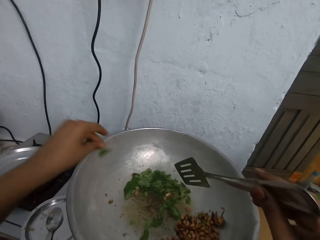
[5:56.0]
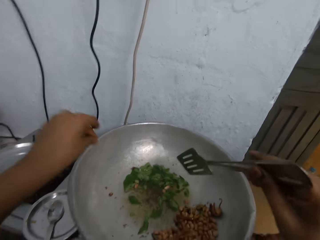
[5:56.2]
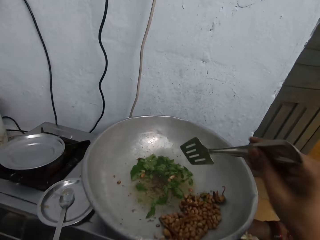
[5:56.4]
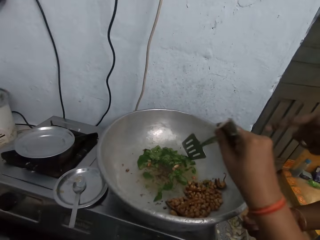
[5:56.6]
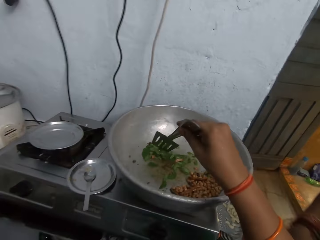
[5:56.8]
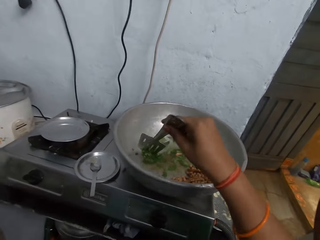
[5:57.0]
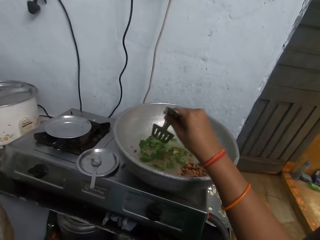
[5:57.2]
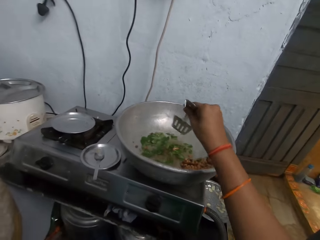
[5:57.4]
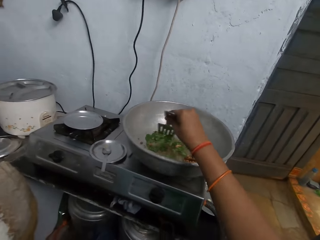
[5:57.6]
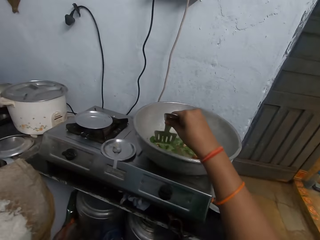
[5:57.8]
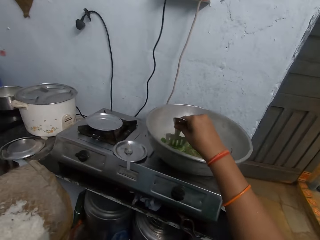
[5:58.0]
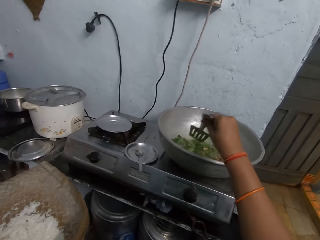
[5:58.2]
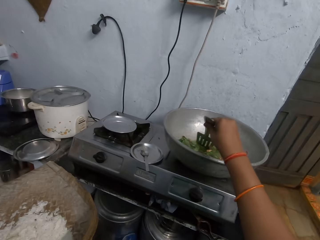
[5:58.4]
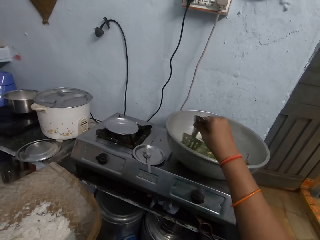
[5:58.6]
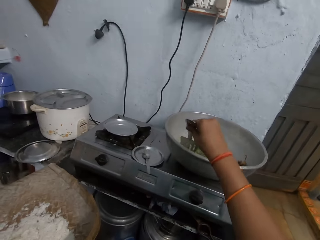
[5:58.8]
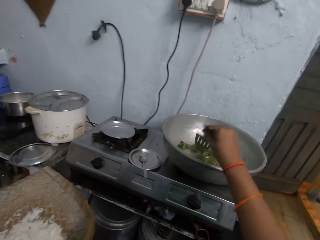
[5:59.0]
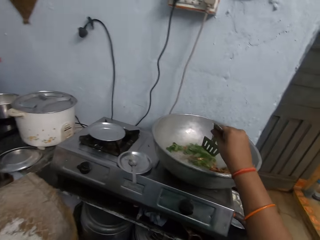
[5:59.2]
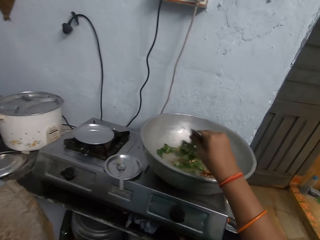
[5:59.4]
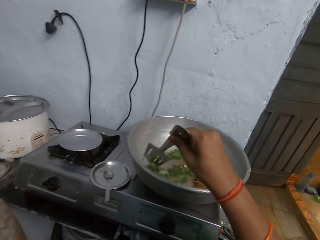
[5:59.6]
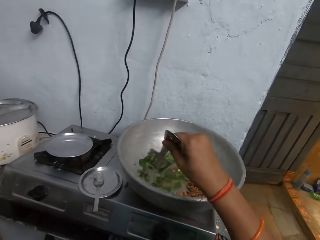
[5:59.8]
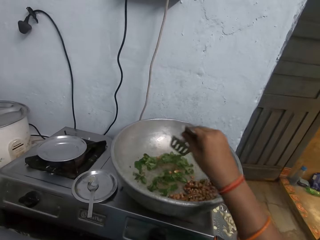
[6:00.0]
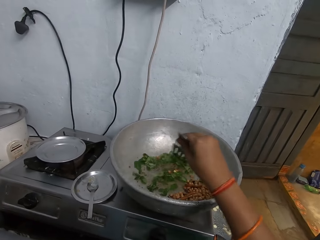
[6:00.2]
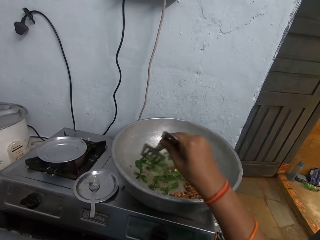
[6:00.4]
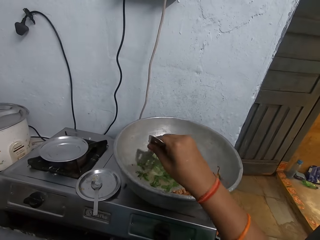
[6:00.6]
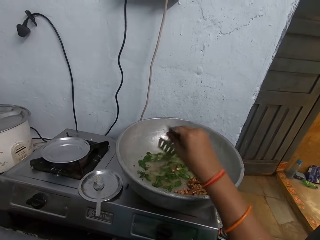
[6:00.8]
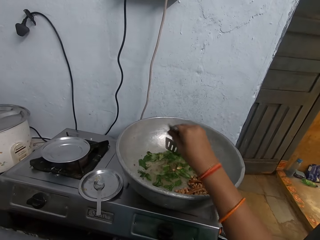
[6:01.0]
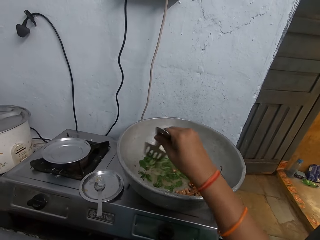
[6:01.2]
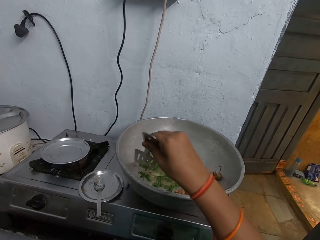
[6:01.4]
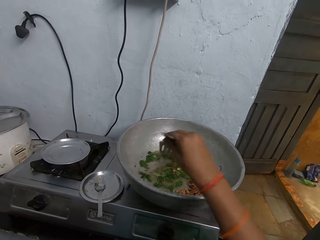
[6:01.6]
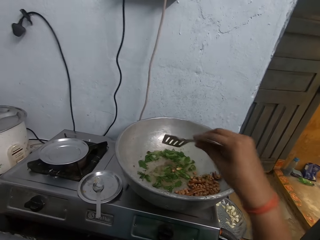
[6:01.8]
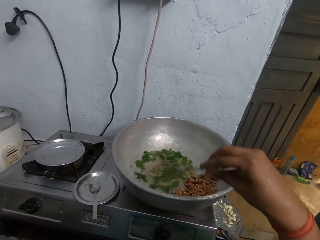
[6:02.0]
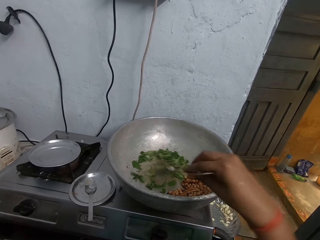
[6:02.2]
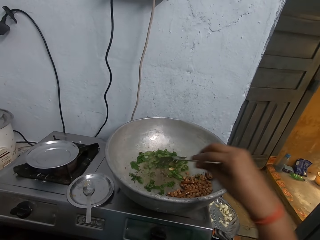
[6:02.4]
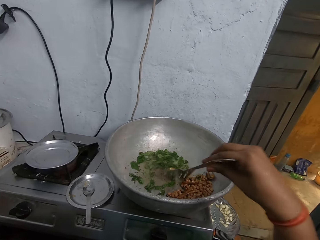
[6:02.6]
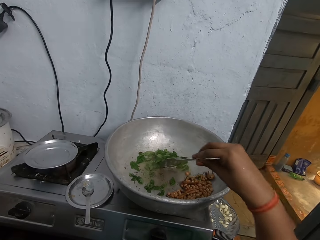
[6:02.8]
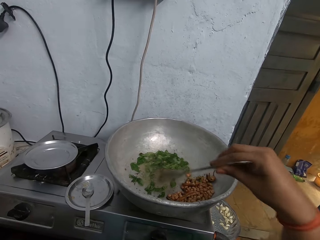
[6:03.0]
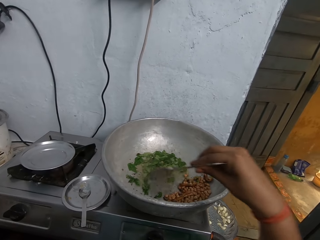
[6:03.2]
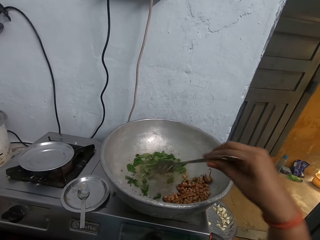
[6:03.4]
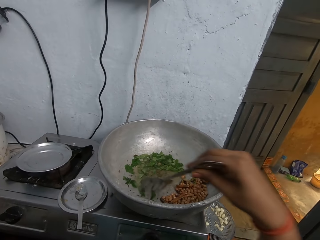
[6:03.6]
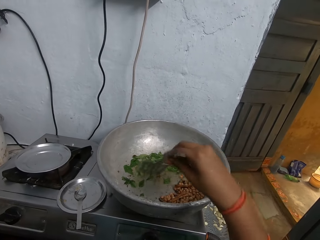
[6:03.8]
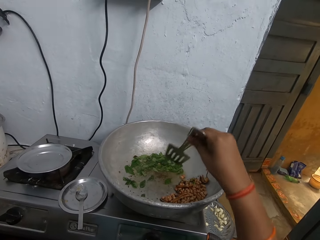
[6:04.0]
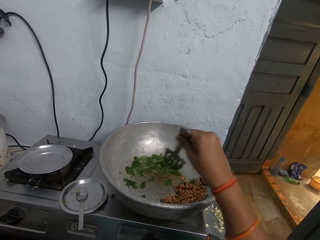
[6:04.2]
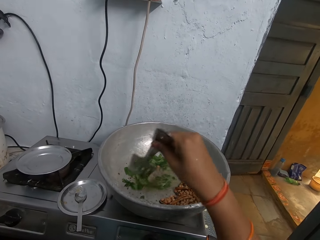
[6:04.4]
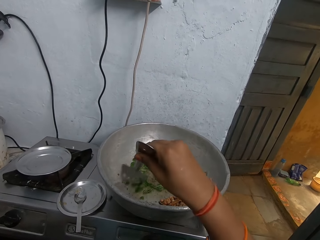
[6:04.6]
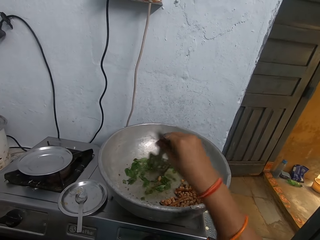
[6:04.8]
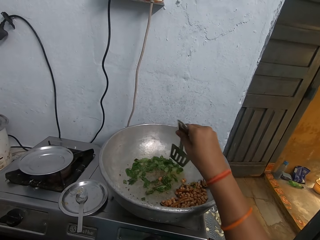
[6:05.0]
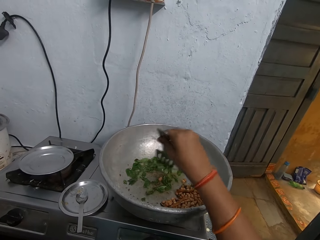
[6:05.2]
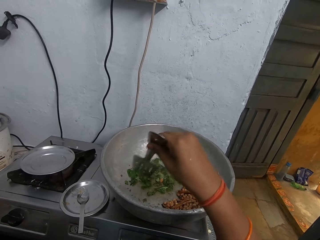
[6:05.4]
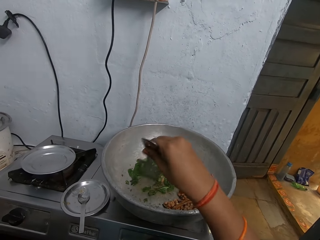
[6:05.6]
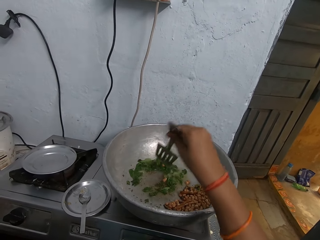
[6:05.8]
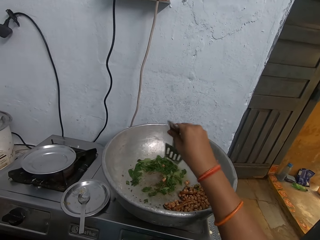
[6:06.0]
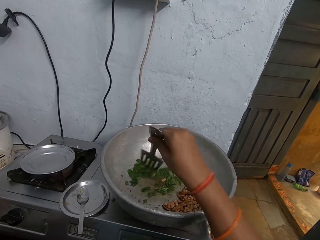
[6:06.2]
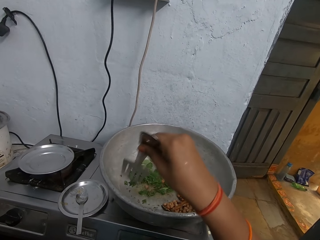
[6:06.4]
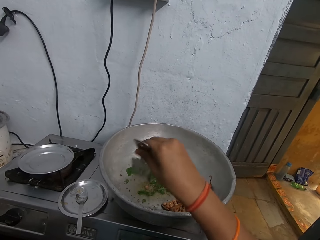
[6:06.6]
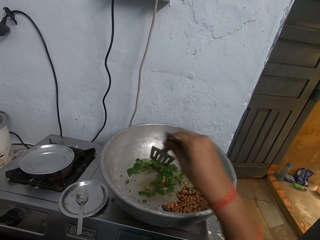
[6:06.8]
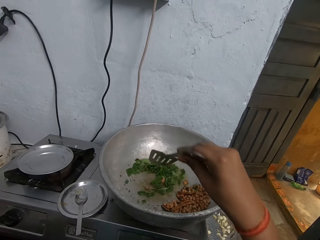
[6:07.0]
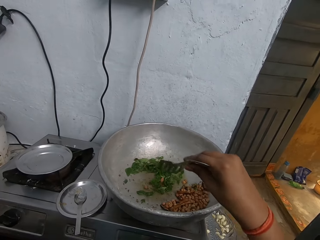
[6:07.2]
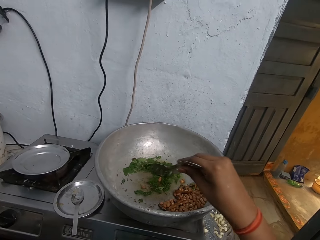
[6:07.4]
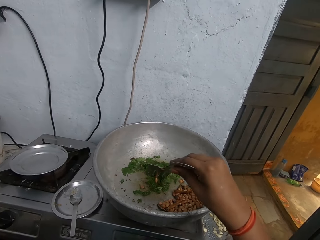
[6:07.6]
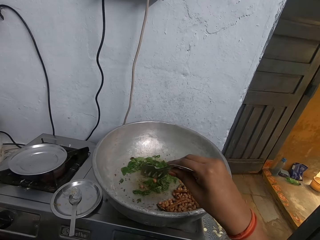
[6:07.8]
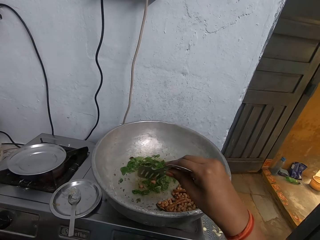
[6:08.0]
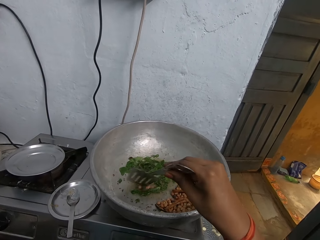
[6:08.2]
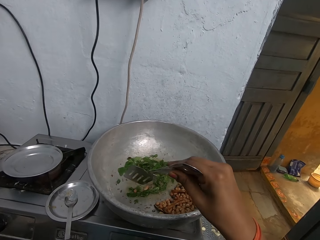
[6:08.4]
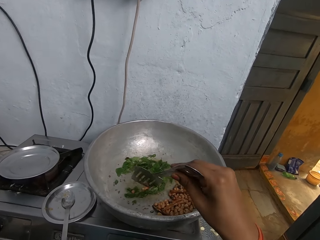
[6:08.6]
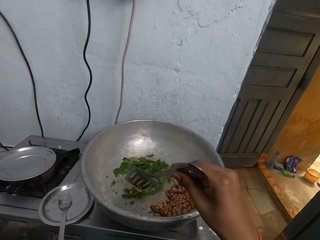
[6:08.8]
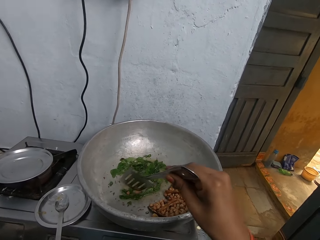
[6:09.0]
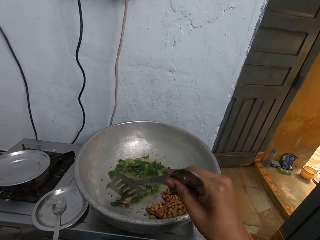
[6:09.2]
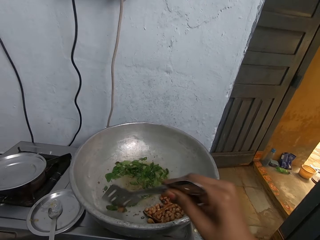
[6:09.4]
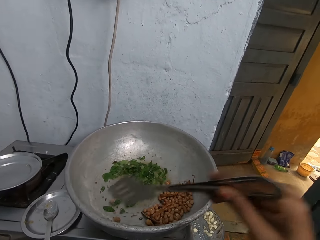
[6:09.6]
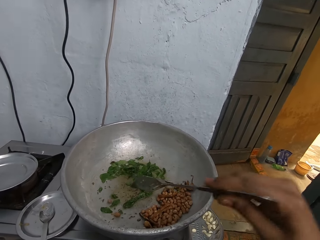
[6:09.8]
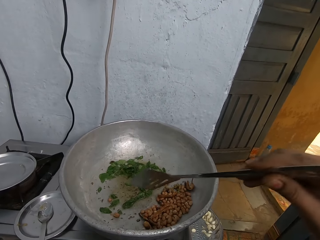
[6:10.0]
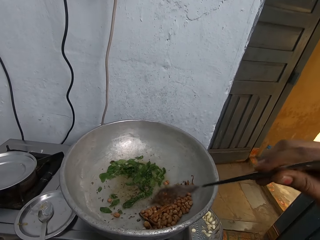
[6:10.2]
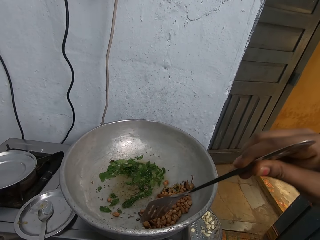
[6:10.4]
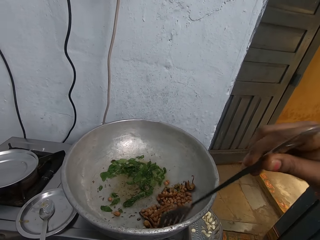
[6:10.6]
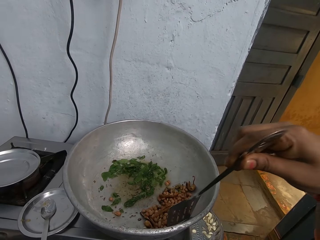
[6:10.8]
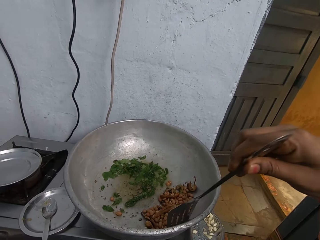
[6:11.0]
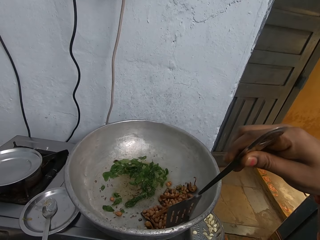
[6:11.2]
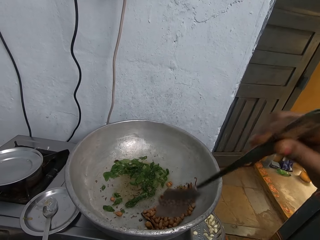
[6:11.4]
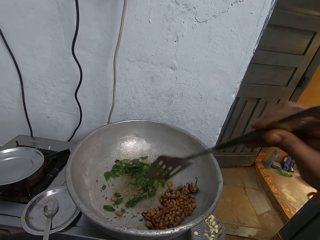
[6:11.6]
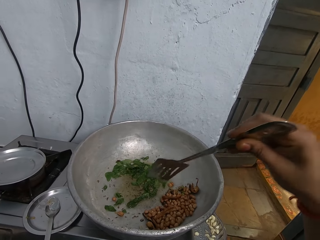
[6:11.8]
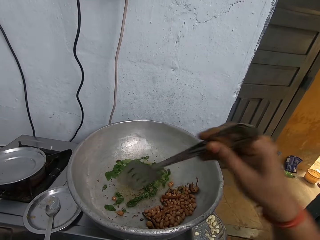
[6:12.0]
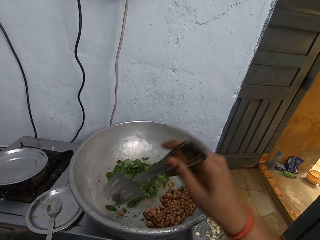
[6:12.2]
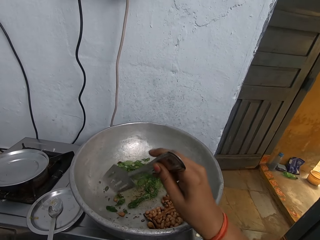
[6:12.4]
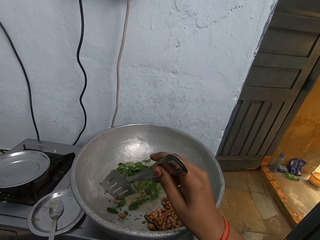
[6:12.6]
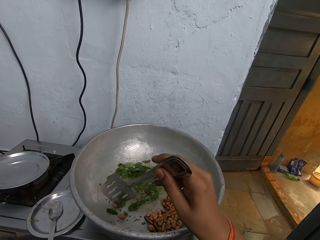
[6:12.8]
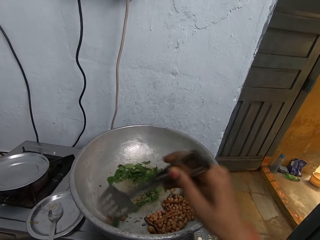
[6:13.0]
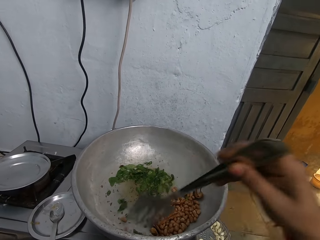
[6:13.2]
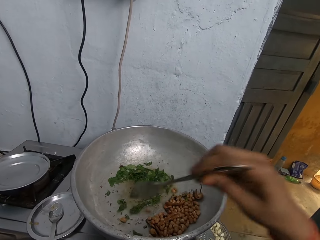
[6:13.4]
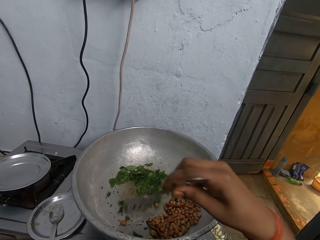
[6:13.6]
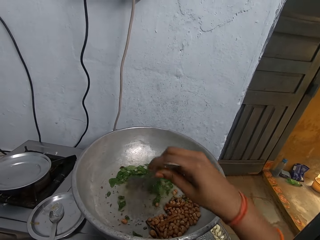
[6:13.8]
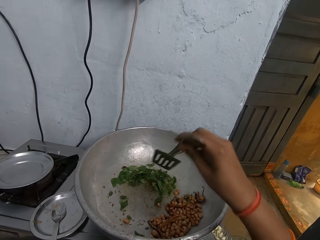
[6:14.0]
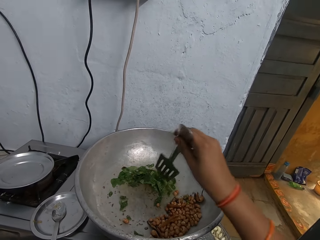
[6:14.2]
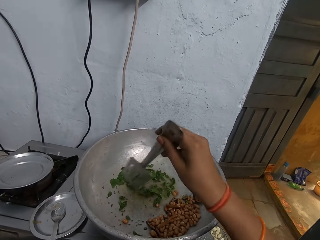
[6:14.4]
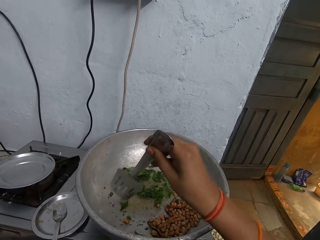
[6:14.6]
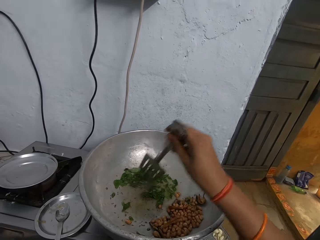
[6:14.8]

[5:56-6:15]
The camera wearer puts the vegetable in her left hand in the pan. She interacts with a woman. She stirs the vegetables in the pan with the slotted turner in her right hand. She interacts with the woman.

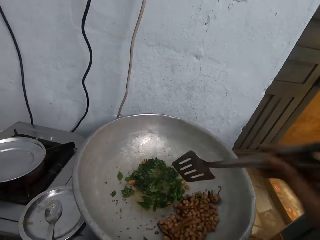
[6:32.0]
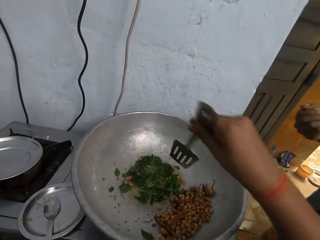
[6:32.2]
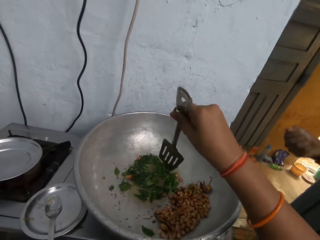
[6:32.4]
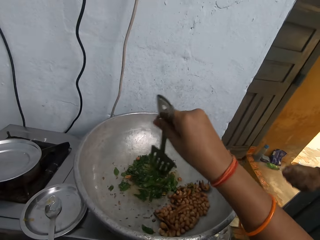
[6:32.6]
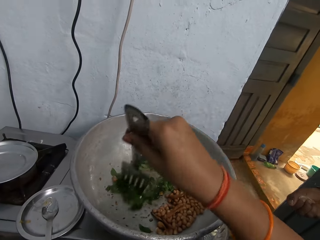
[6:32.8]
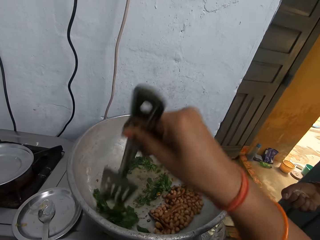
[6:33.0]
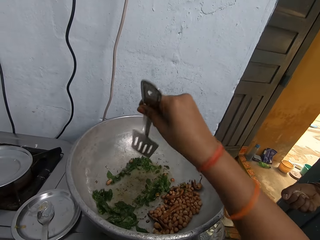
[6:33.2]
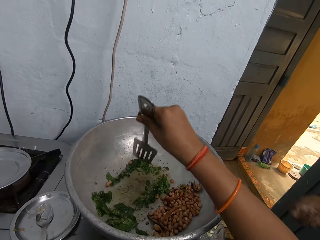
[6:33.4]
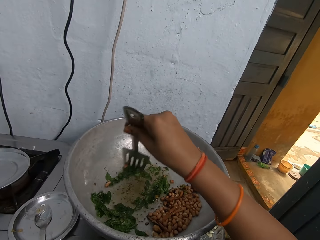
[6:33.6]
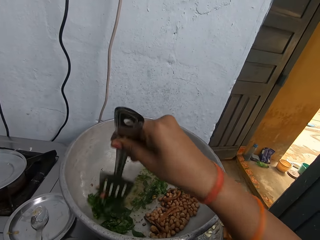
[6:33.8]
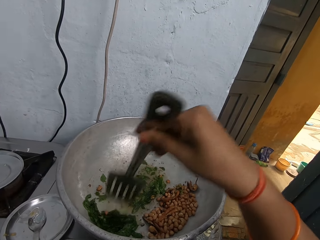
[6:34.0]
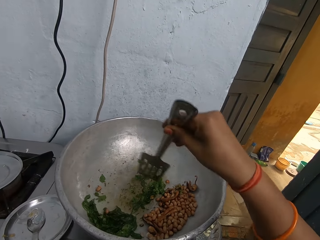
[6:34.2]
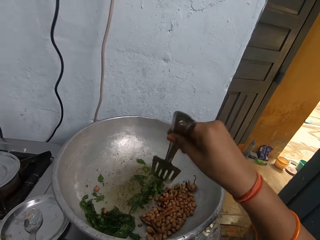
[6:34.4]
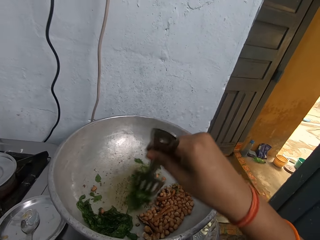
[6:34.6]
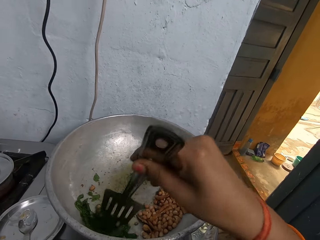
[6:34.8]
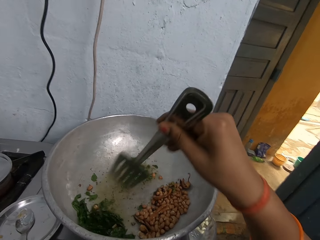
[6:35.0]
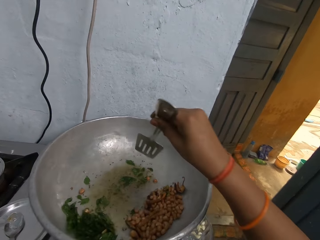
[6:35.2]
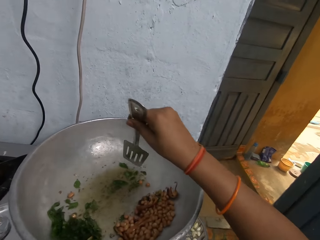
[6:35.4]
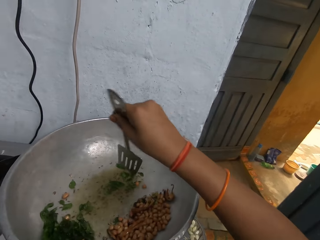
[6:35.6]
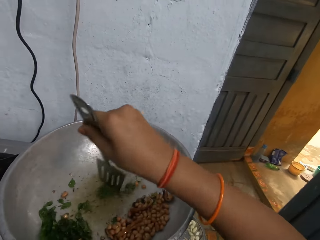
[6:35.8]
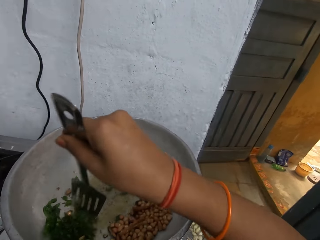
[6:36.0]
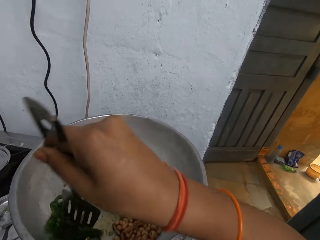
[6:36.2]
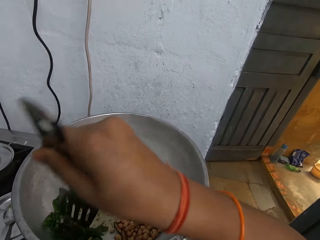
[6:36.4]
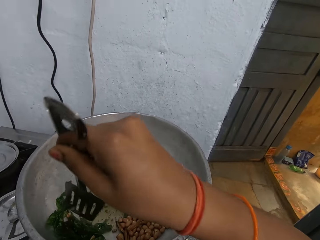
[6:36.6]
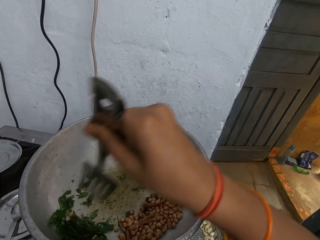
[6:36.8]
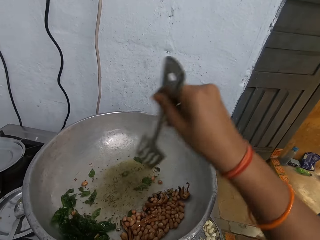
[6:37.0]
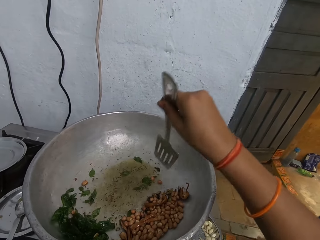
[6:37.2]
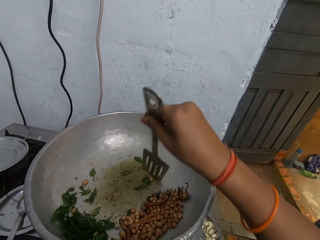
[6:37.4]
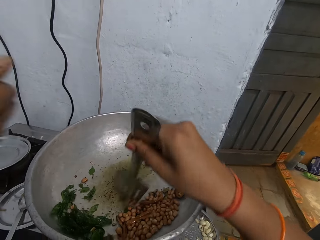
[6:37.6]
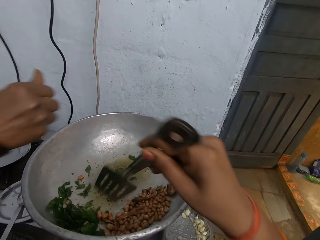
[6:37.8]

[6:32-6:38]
The camera wearer puts cooked leaves together in a cooking pot. They interact with a person.
